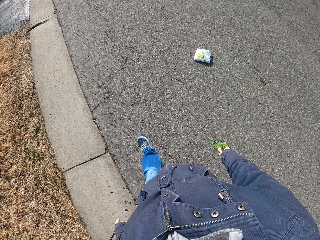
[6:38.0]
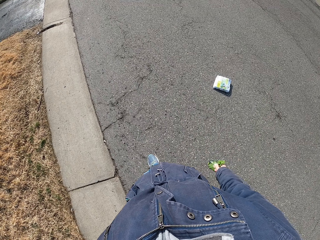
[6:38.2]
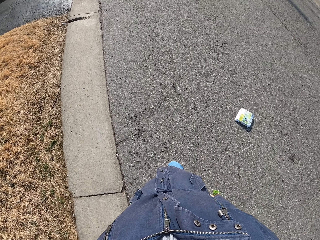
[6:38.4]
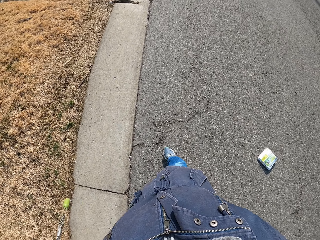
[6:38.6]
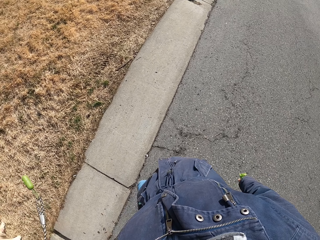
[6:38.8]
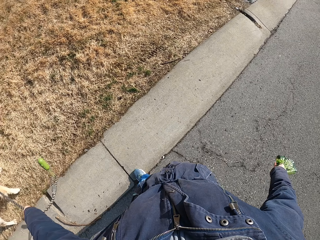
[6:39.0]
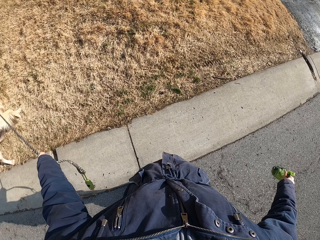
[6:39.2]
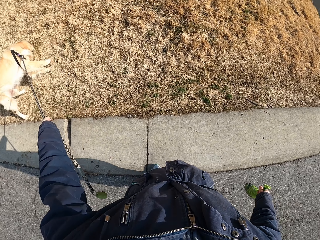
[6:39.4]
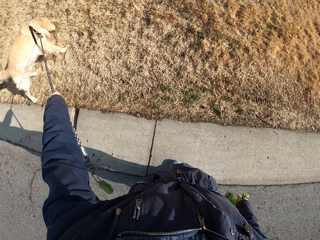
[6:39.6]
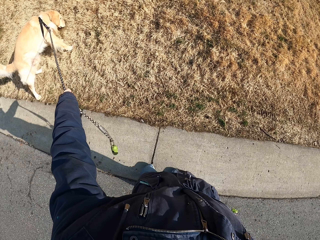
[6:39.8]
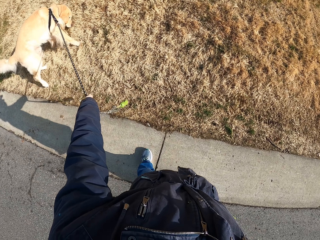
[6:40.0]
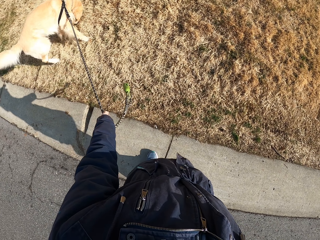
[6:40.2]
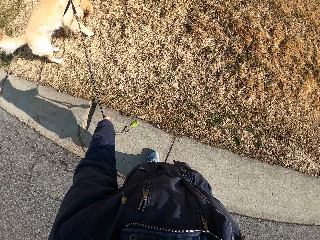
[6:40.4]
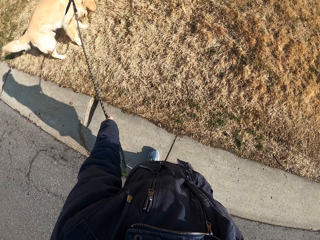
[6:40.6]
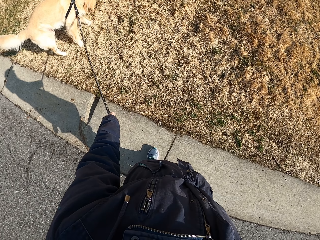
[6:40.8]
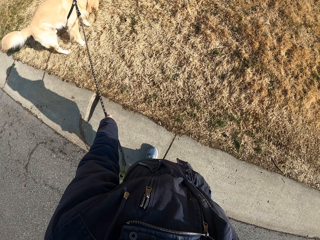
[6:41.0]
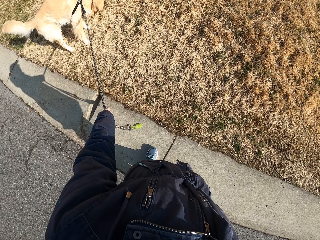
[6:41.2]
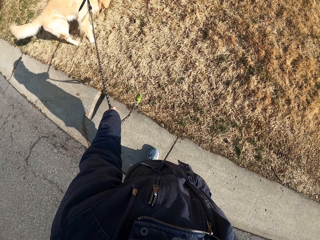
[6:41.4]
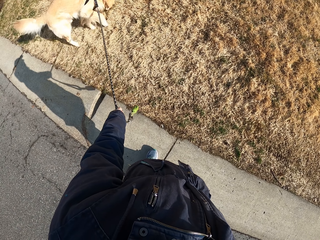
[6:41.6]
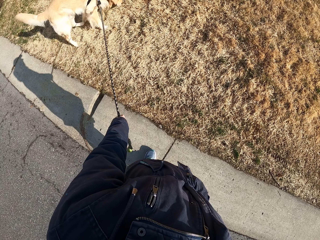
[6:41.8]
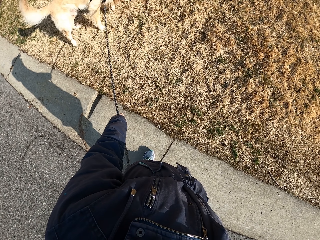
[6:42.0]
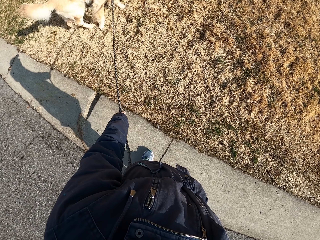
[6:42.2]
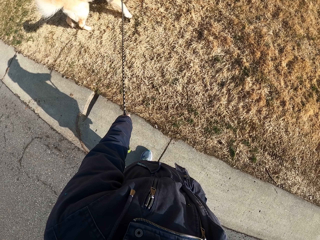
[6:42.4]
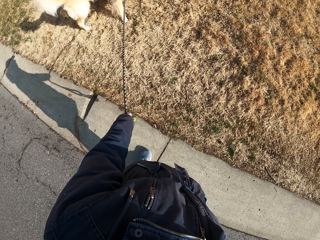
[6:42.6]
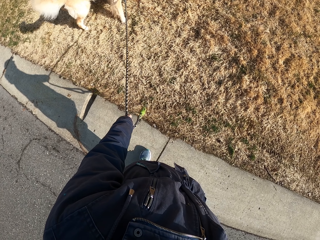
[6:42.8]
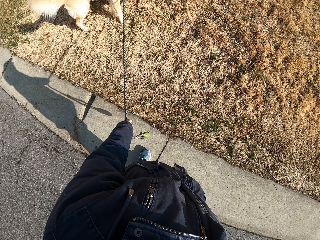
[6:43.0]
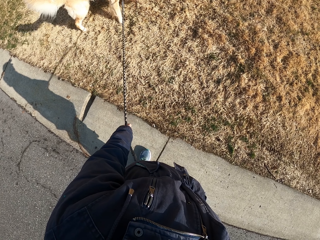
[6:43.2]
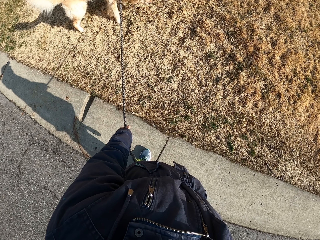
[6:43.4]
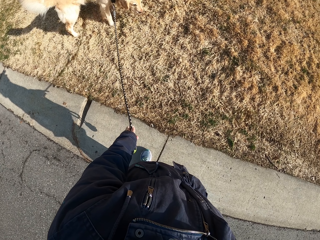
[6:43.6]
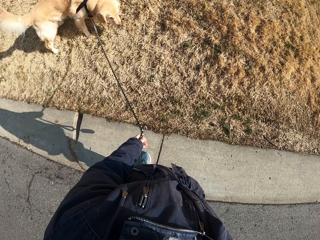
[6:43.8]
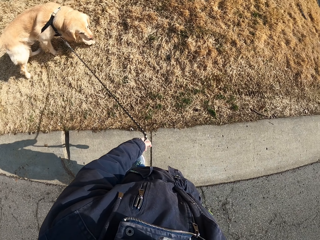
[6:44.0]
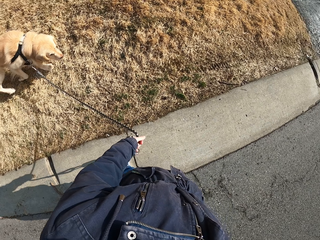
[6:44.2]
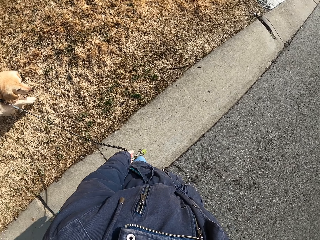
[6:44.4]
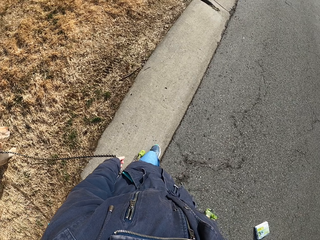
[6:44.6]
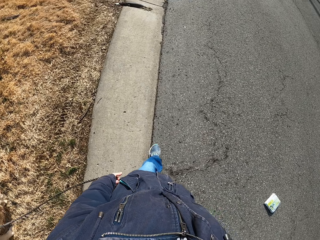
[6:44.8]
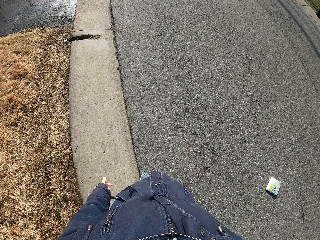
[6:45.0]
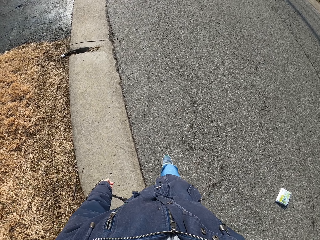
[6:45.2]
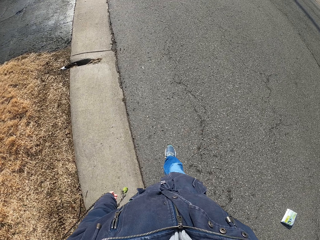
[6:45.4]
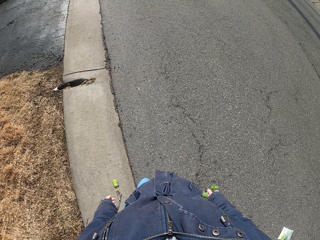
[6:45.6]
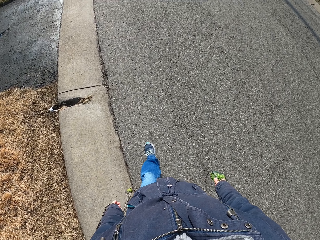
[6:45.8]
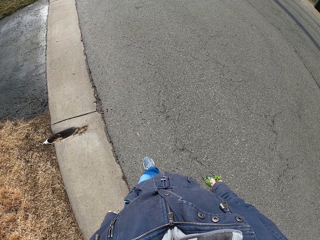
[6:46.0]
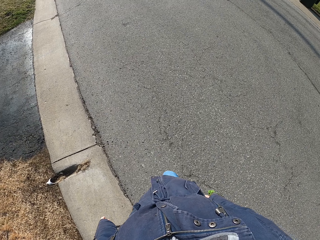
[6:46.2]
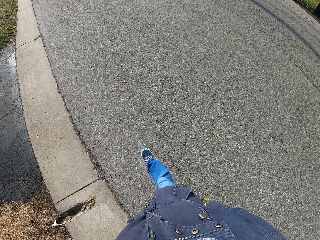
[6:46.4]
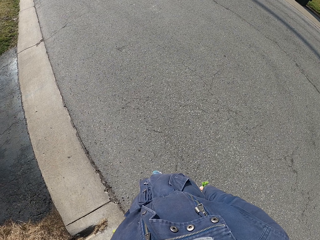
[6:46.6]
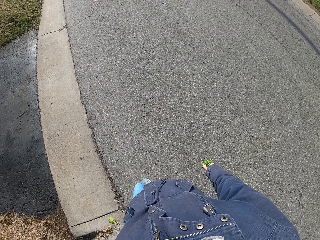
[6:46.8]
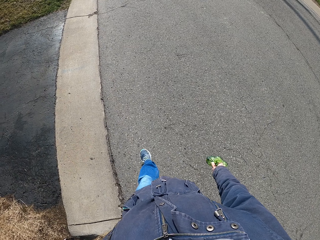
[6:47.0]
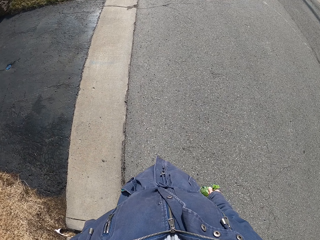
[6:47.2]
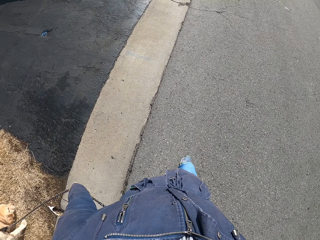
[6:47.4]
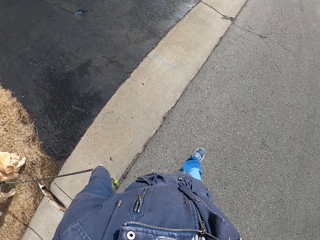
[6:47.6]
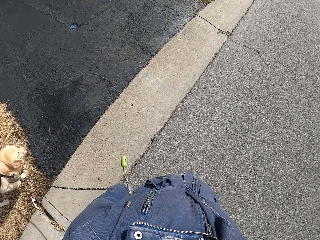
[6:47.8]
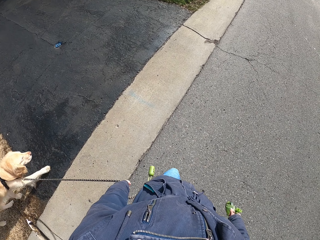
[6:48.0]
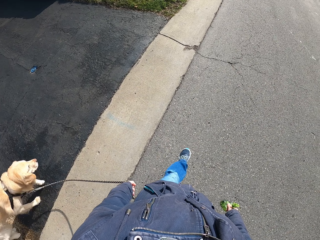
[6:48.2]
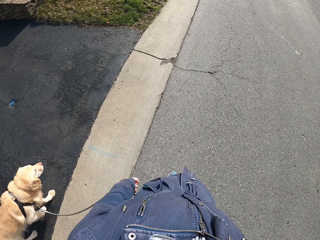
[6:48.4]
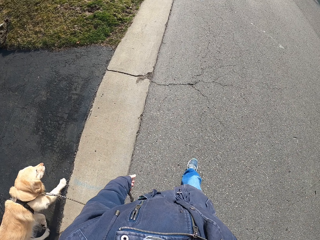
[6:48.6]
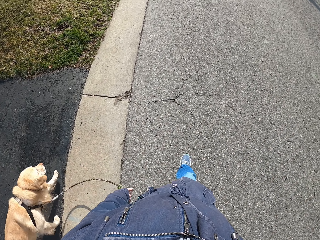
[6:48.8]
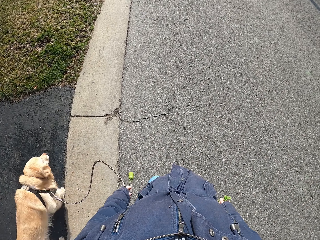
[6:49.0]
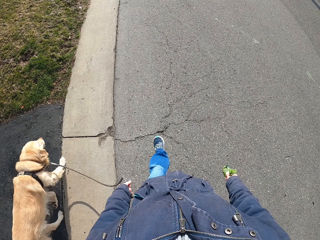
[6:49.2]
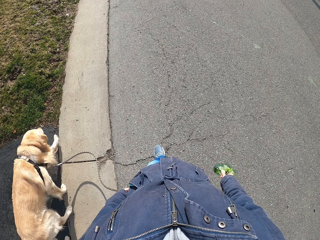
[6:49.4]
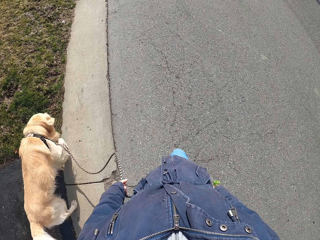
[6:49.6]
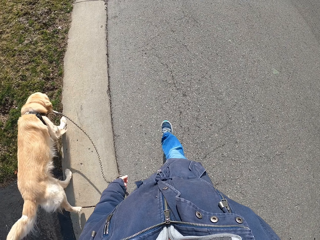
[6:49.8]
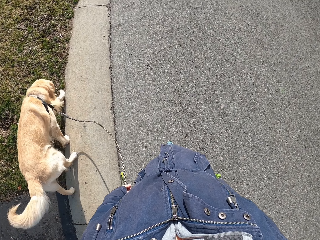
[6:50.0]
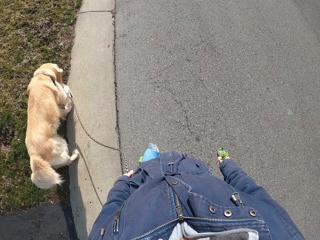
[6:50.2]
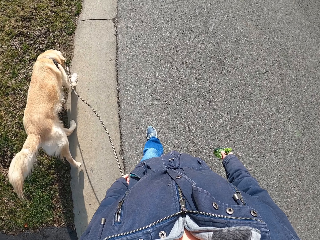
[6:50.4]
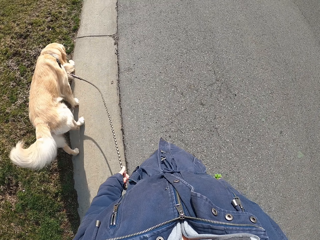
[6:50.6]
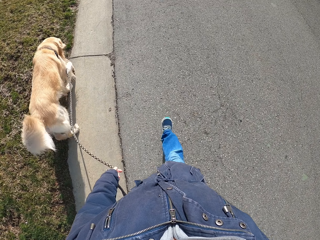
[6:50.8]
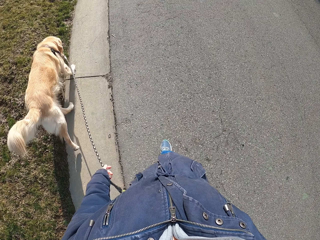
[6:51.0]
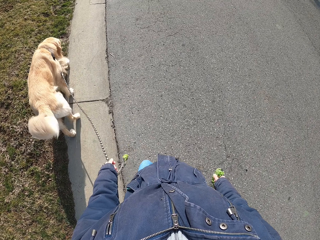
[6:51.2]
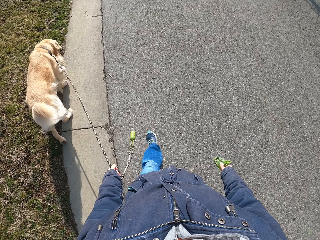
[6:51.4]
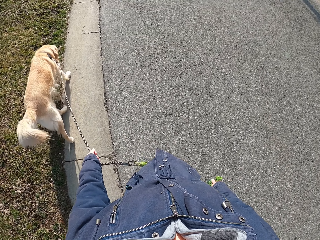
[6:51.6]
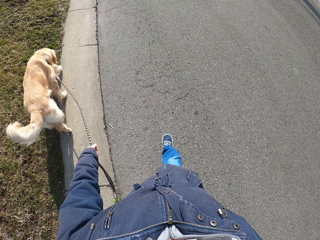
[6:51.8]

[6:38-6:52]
The camera wearer stares at the dog. They stop. They walk on the road. They hold the paper bag with the dog's poop in the right hand, hold the dog's rope with the left hand. They walk again.

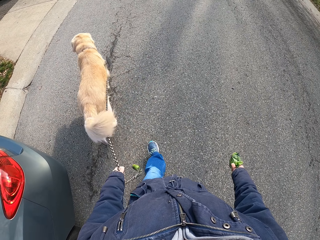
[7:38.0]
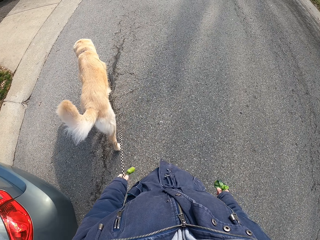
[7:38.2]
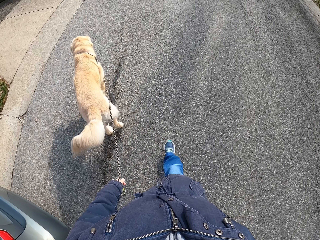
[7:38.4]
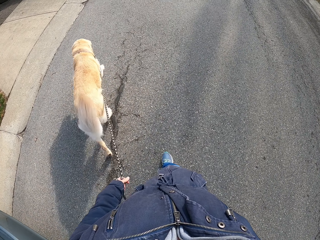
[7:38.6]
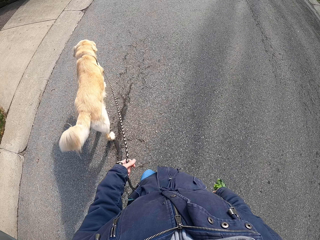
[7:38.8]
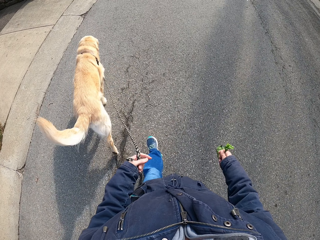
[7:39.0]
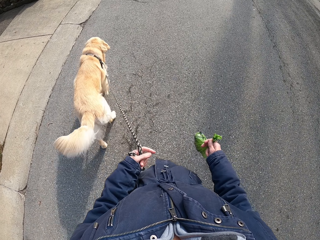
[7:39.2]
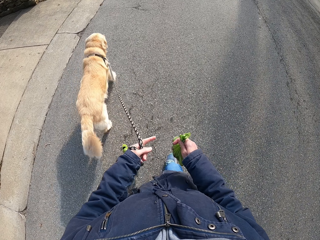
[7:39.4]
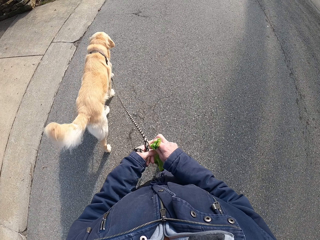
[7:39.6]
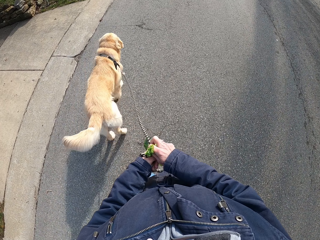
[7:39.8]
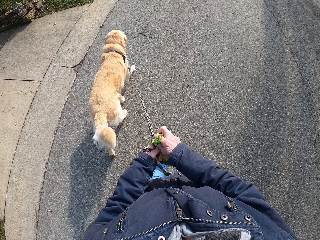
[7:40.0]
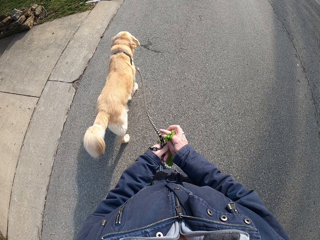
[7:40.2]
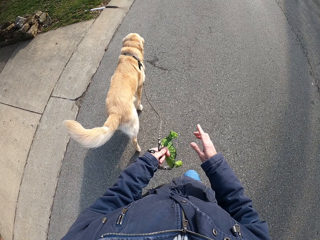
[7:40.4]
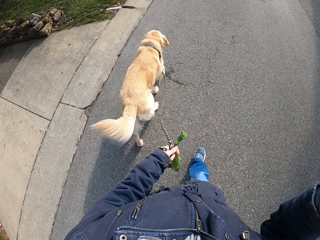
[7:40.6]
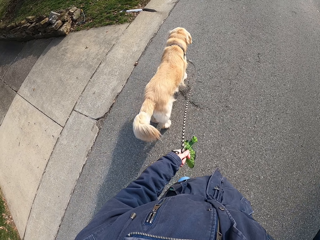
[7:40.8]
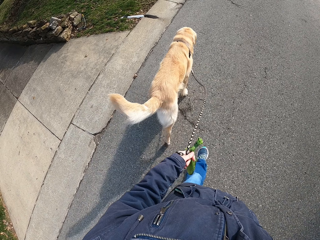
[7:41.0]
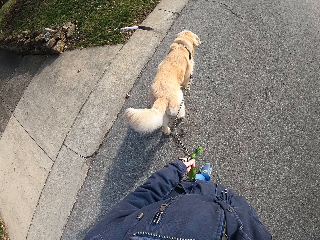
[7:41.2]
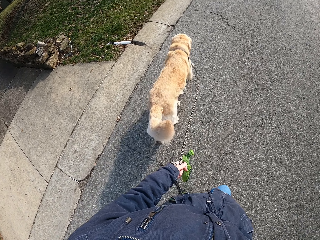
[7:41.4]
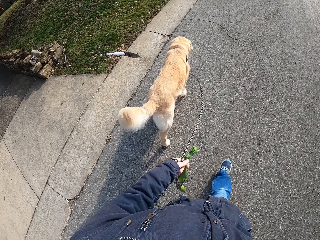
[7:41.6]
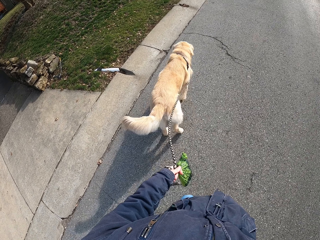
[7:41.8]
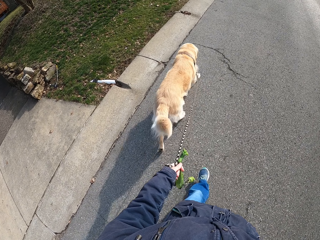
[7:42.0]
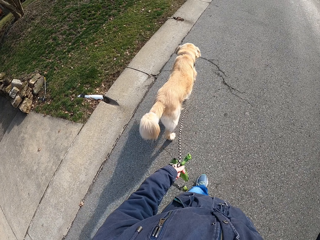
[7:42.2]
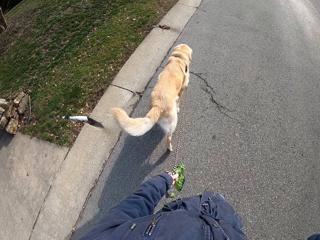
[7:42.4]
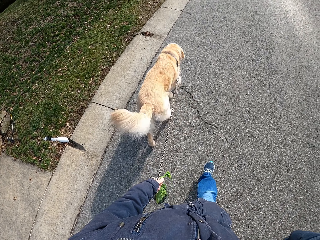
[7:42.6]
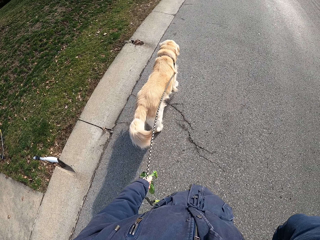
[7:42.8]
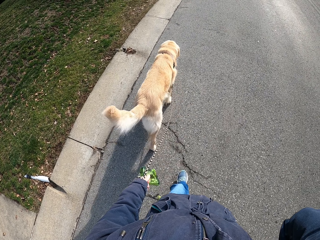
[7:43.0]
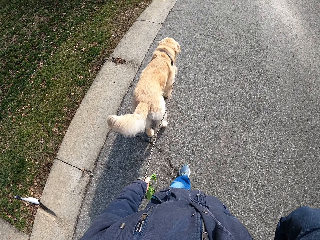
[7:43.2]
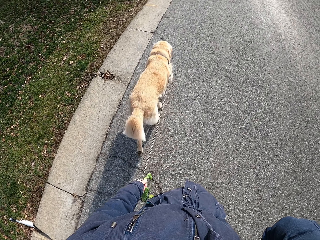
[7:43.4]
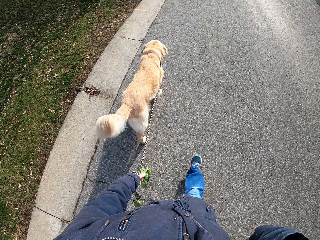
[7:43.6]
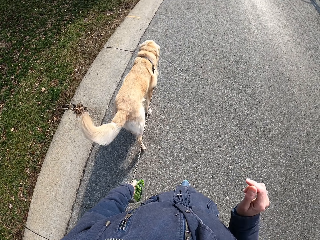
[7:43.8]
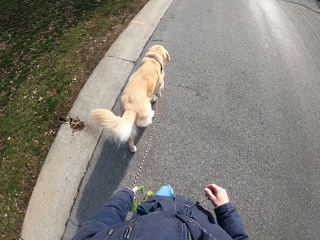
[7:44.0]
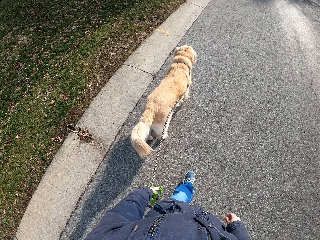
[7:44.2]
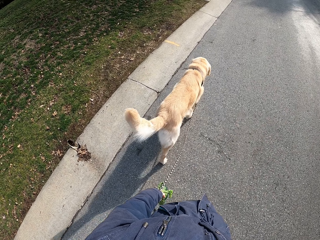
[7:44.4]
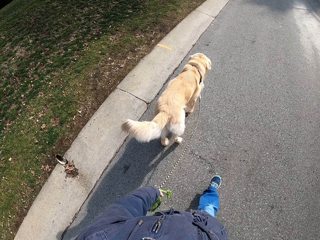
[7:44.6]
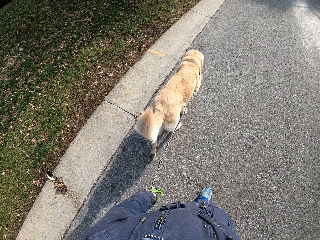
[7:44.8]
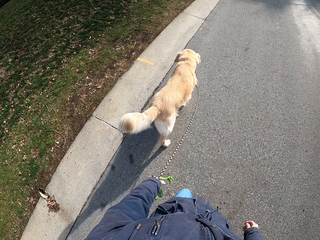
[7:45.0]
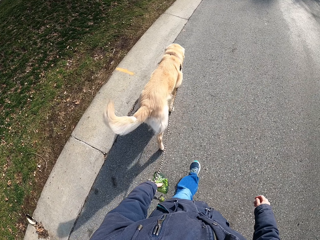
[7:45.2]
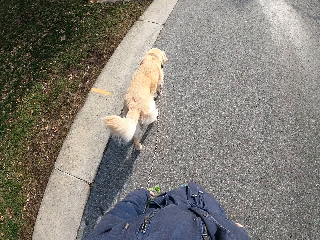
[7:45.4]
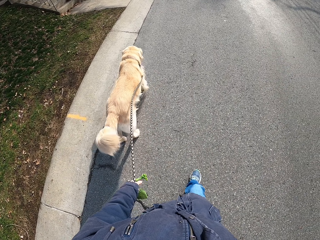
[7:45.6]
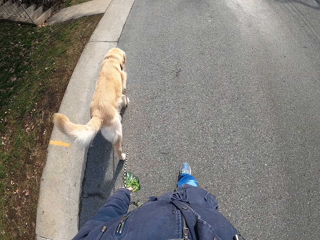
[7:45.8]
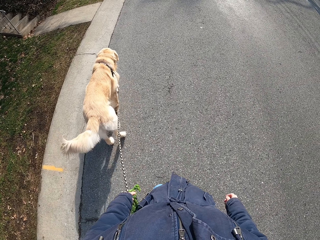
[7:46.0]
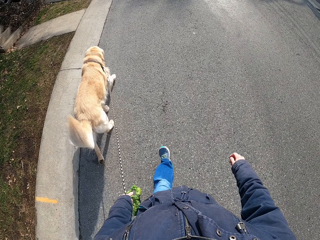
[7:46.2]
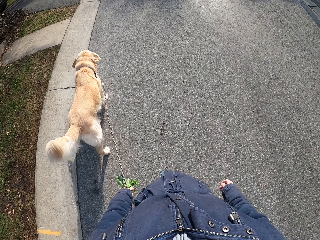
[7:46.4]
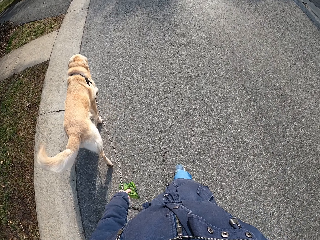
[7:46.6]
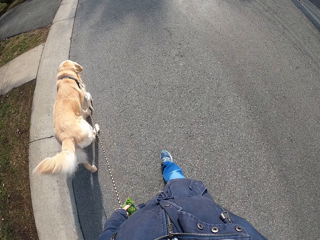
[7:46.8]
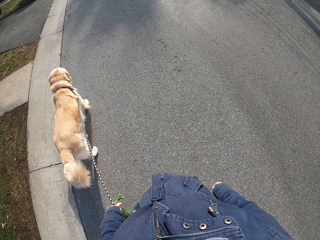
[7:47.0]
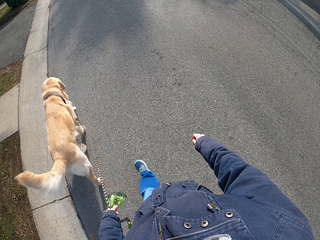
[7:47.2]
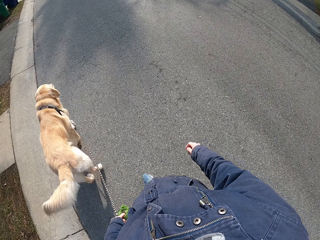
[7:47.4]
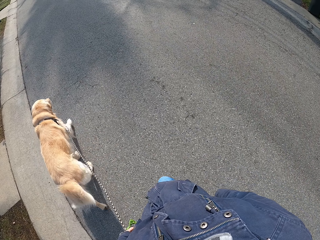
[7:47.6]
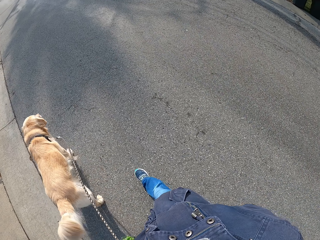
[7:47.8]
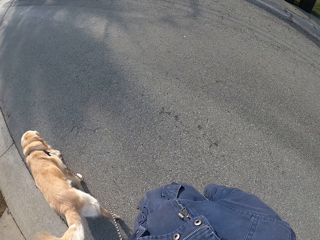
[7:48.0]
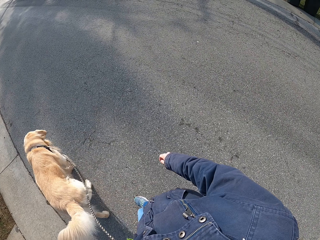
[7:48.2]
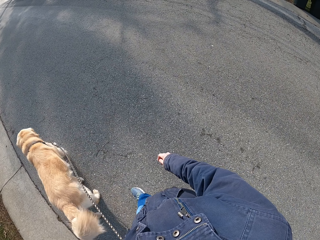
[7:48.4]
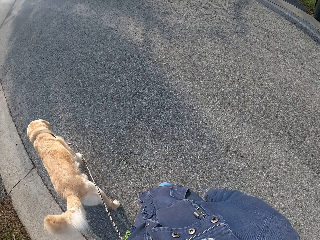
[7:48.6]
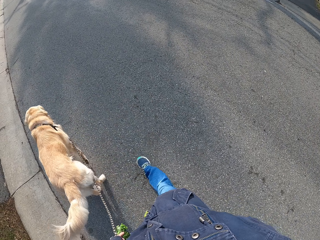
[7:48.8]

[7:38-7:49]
The camera wearer picks the paper bag with the dog's poop with the left hand. They move the polythene bag to the left hand. They hold the paper bag with the dog's poop with the left hand, hold the dog's rope with the left hand and walk. They touch something. They walk on the road.
